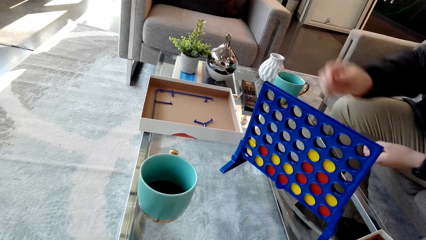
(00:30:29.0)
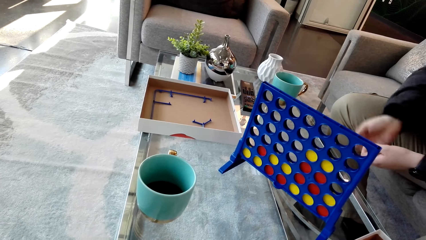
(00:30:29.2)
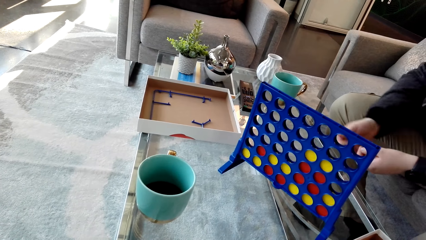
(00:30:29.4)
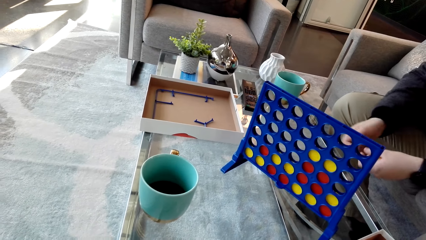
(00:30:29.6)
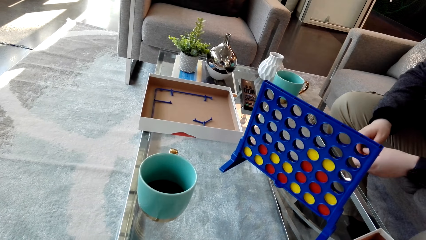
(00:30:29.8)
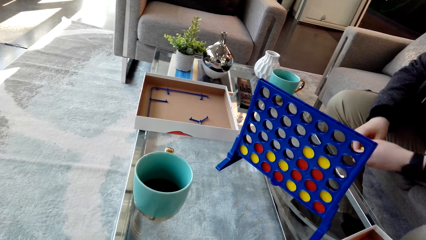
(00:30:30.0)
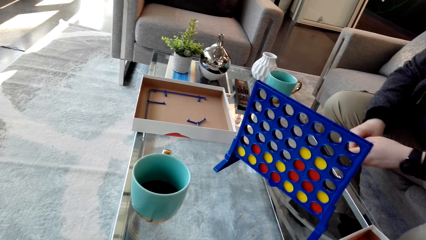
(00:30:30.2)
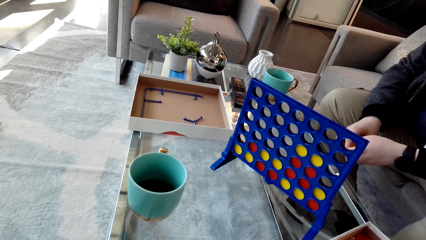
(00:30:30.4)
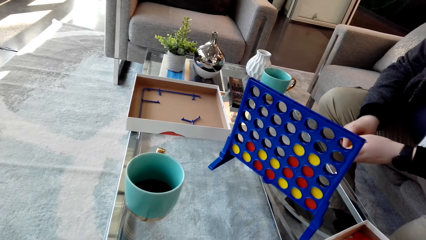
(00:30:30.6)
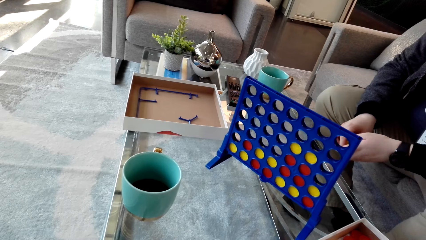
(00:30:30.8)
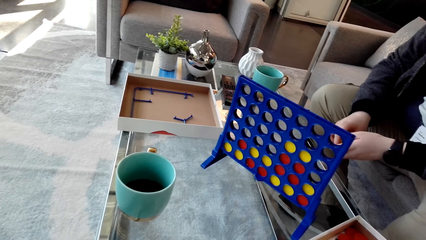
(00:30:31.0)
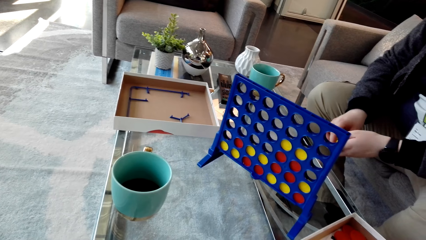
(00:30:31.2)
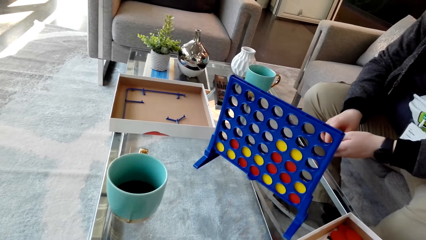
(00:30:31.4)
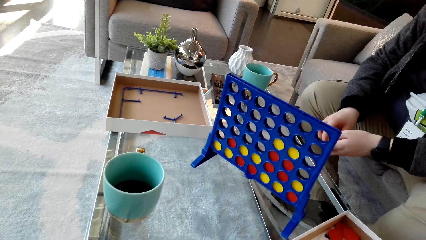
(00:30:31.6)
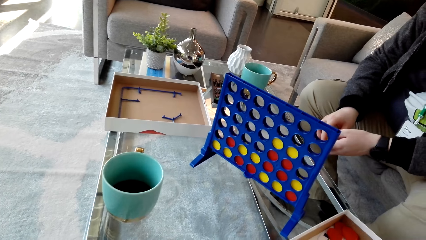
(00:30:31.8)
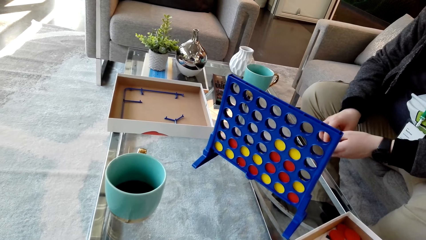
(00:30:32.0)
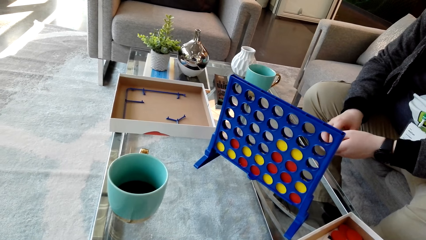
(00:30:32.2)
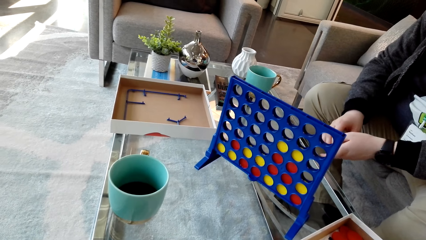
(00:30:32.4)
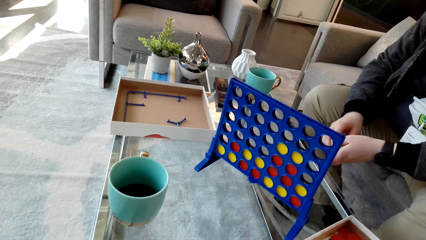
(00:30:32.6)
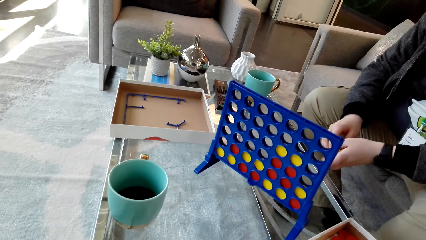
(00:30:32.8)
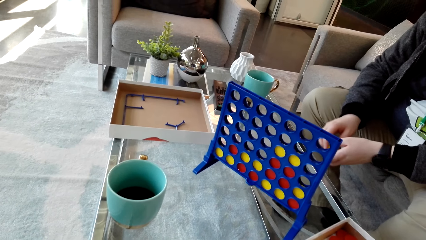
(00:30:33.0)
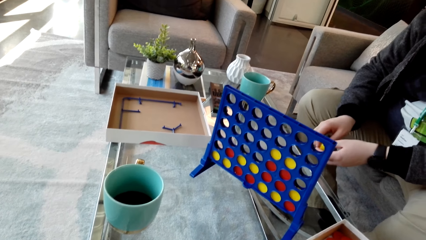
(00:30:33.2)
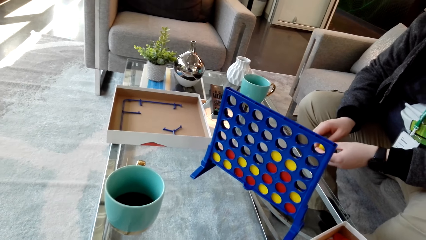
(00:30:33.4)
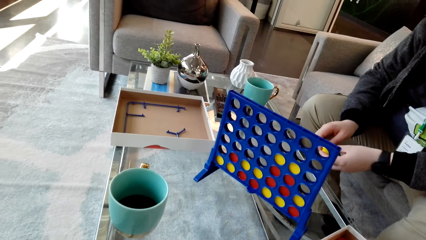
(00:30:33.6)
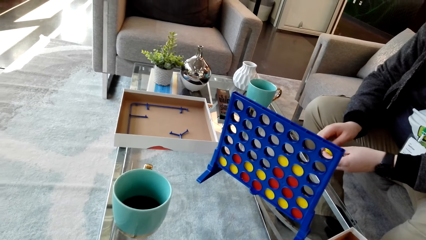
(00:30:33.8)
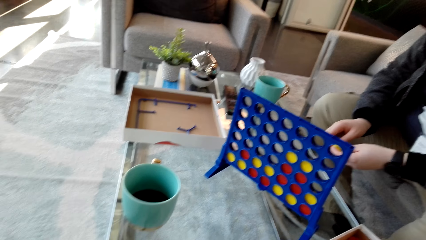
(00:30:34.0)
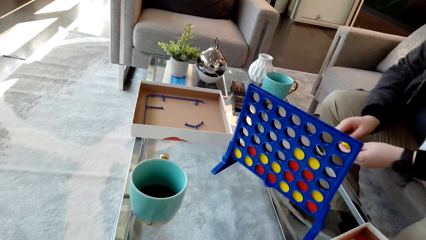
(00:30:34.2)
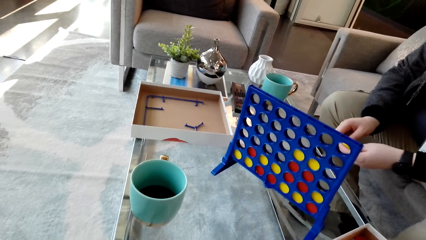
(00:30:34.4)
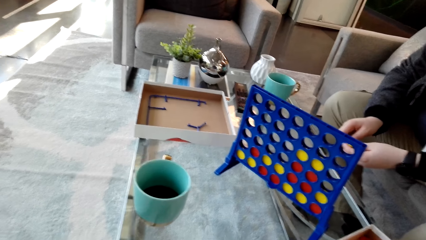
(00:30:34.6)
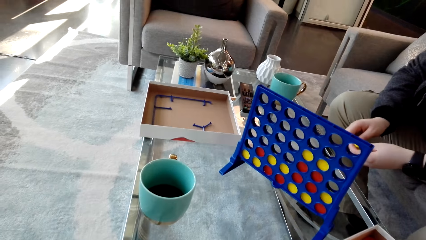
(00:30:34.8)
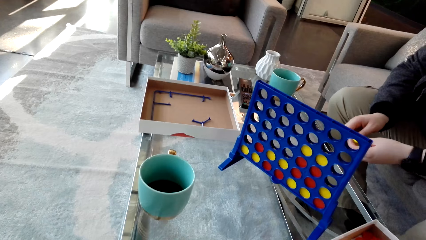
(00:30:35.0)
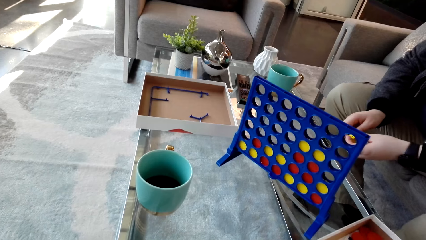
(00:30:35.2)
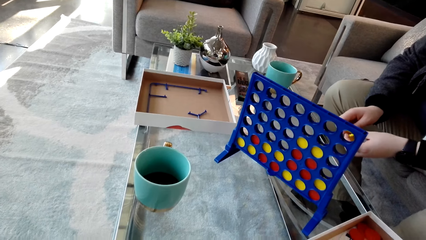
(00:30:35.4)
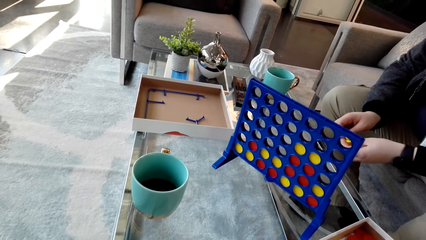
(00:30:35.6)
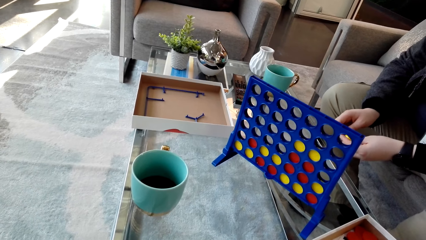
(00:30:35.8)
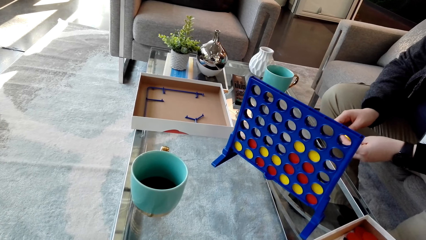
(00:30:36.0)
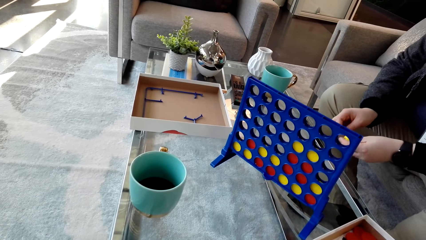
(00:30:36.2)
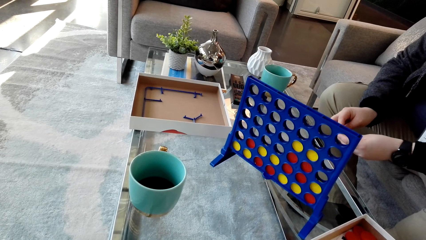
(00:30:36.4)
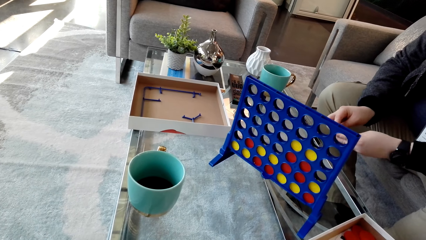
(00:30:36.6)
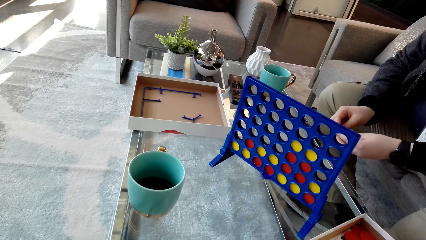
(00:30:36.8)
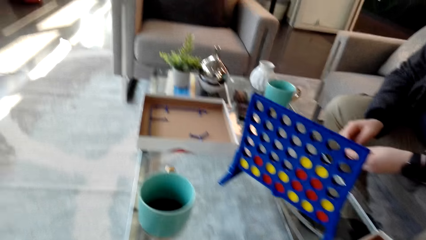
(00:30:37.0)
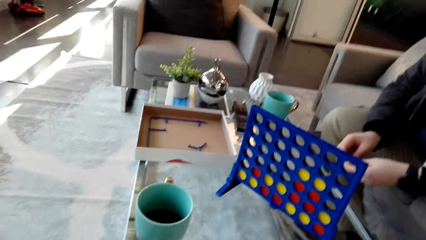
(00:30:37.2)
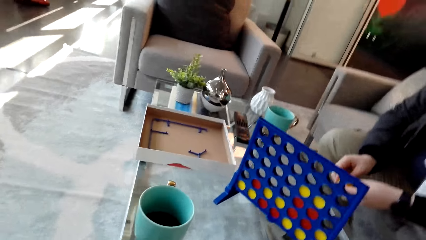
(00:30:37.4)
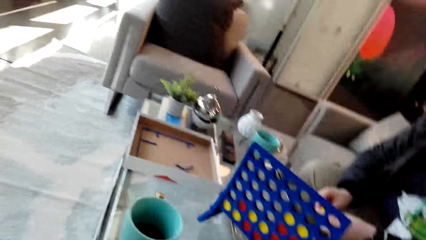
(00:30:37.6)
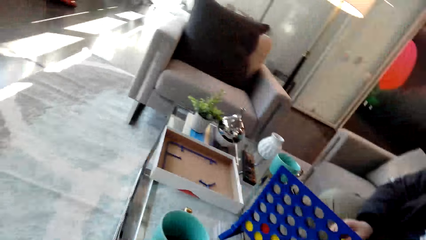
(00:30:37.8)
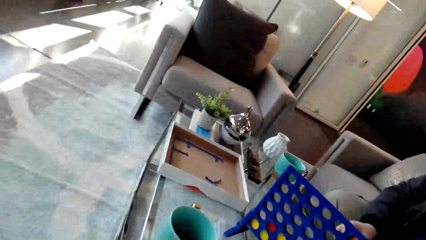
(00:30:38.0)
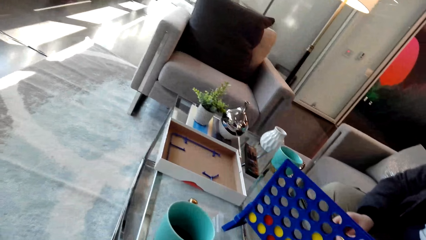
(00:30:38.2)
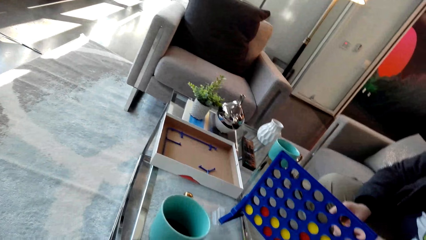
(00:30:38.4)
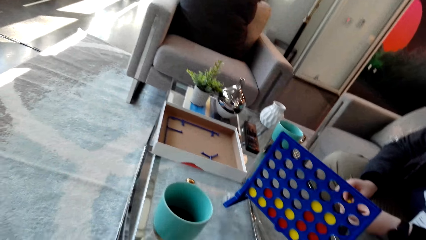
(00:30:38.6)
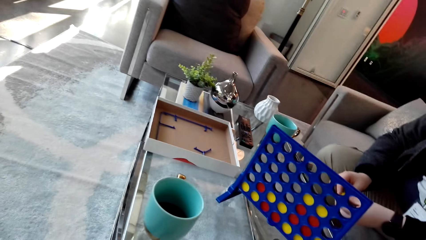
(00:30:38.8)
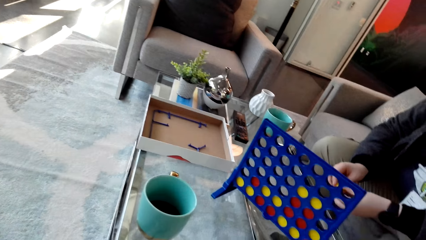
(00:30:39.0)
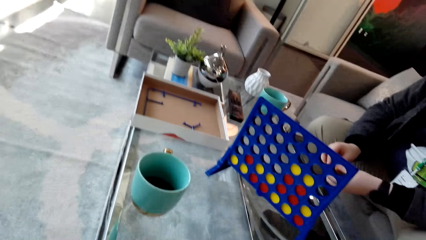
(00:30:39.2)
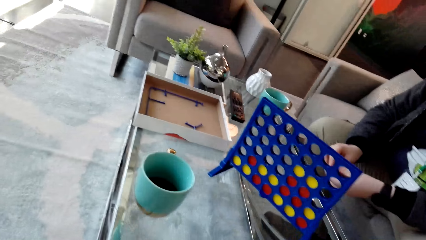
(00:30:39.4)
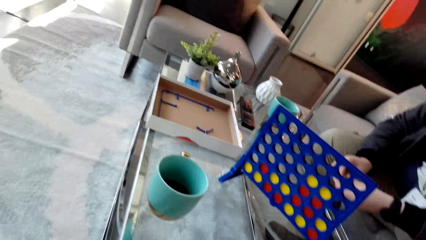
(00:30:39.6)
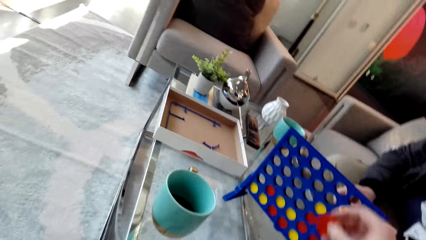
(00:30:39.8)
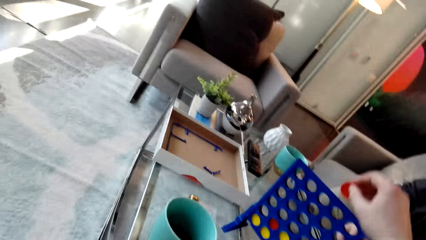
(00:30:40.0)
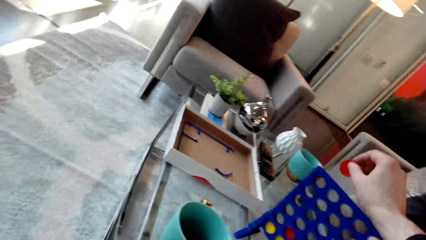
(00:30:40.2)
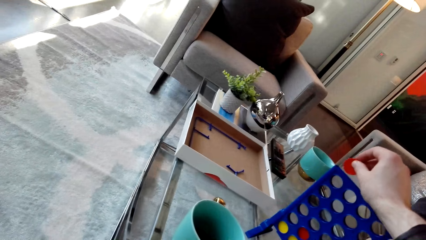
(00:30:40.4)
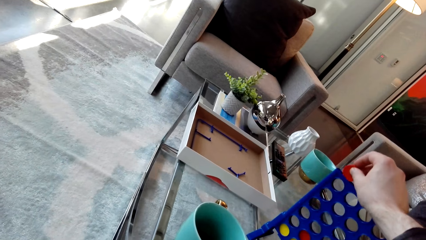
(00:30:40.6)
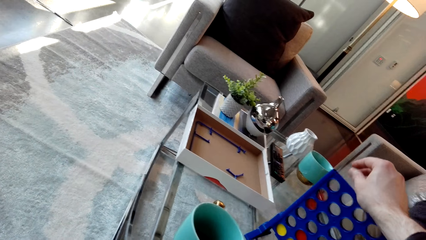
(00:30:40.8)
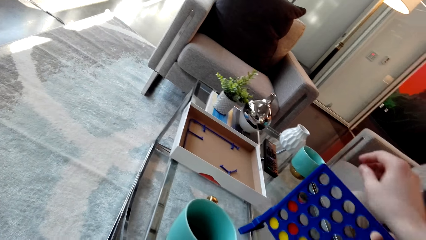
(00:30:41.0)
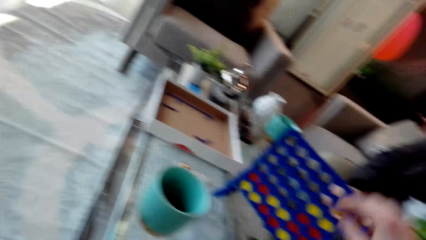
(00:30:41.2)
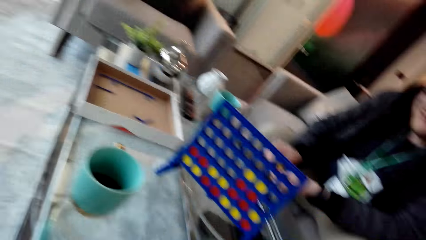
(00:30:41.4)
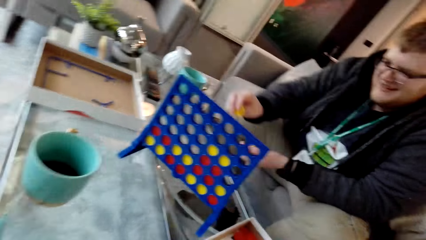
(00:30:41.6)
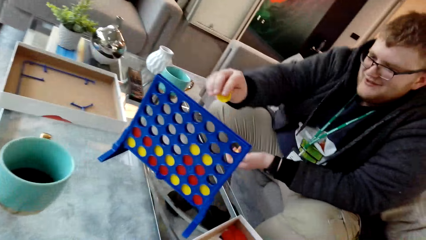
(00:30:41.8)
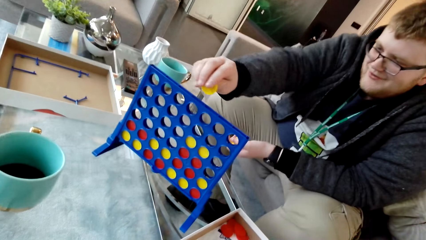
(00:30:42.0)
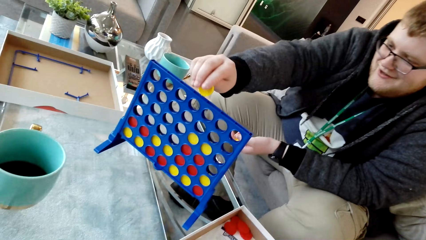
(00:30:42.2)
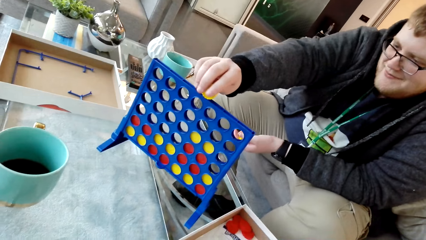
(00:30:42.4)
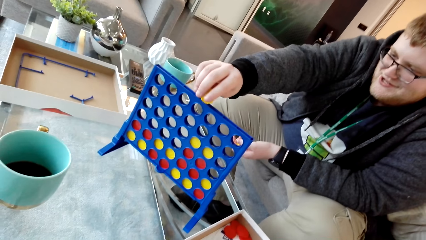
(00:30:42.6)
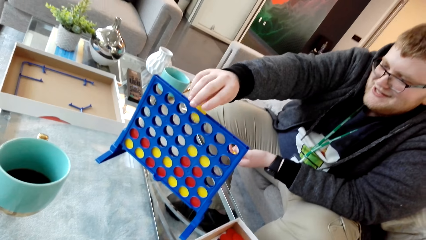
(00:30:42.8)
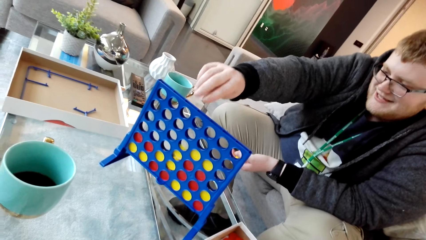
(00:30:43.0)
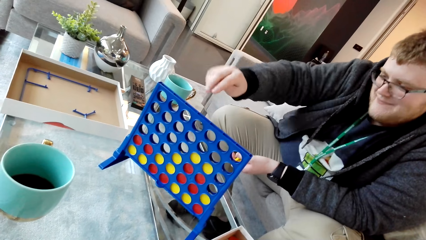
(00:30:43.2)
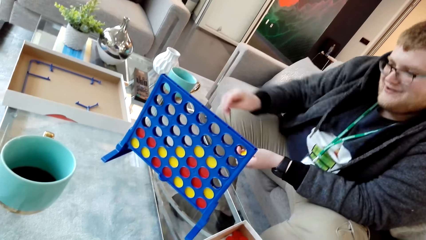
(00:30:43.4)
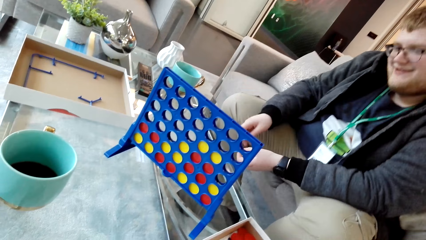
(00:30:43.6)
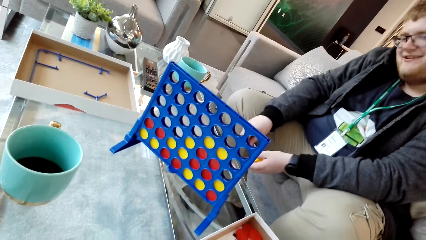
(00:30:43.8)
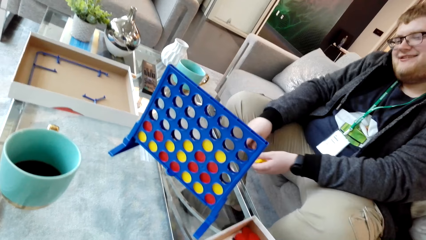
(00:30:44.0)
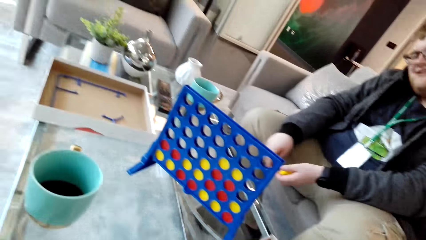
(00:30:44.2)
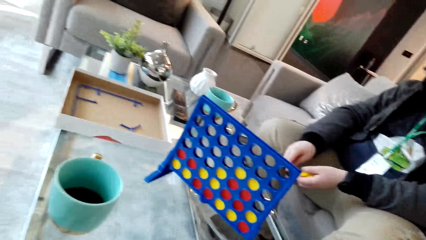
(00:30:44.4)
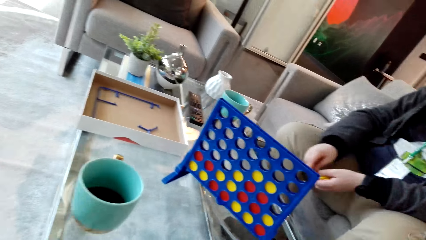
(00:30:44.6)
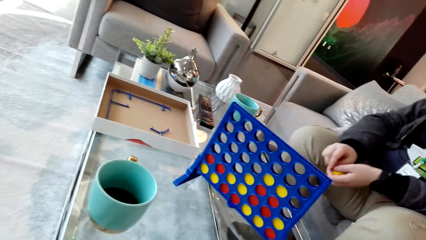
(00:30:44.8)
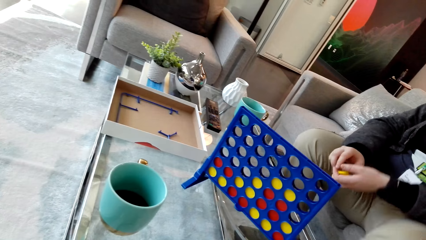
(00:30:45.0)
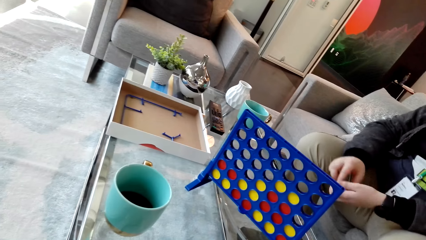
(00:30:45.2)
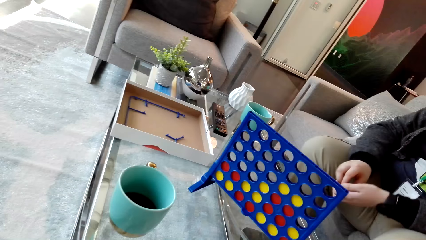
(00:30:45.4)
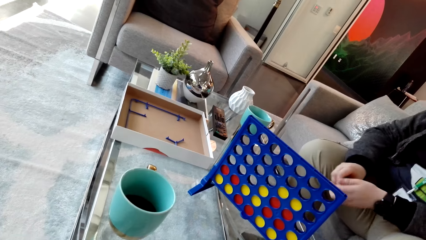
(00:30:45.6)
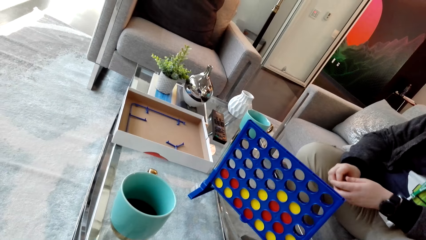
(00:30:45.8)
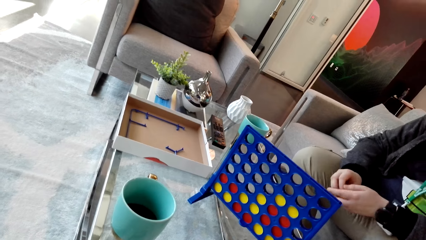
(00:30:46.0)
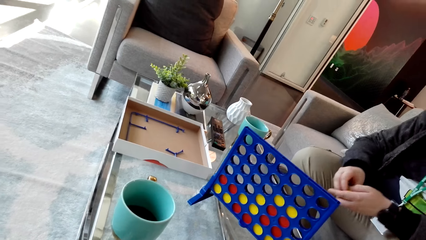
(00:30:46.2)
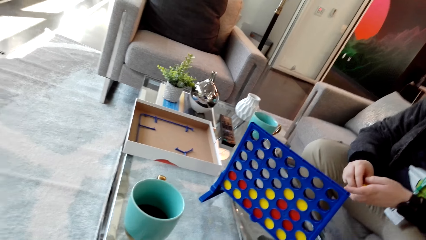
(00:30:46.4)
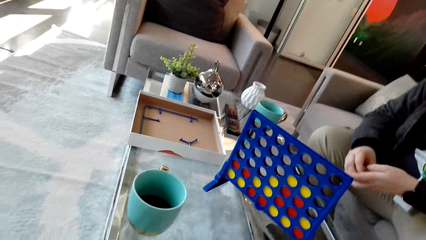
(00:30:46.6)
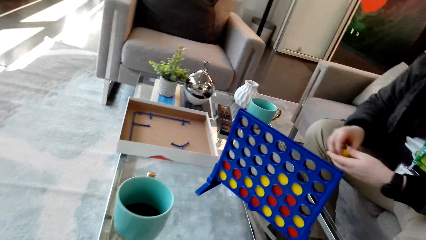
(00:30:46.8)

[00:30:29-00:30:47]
The camera wearer communicates to a man. They look around. They drop the disc in the board. The man drops the disc on the board and chats with the camera wearer. The camera wearer communicates to the man.
